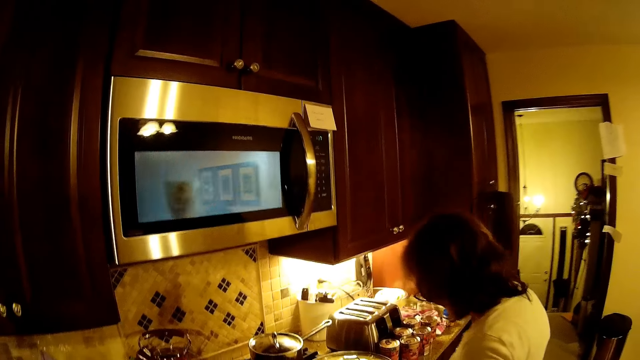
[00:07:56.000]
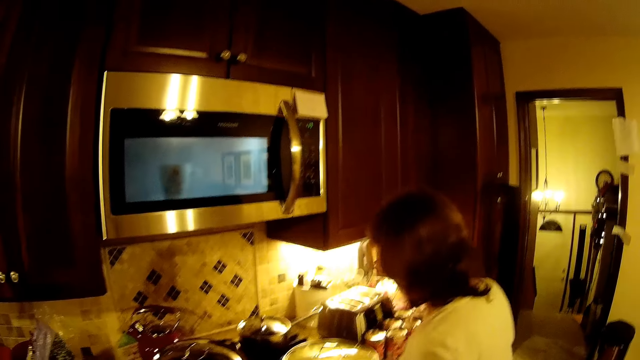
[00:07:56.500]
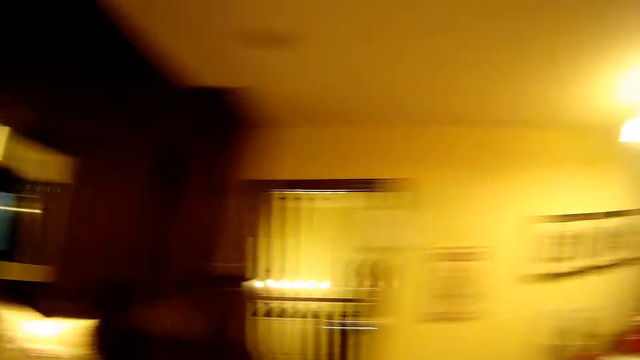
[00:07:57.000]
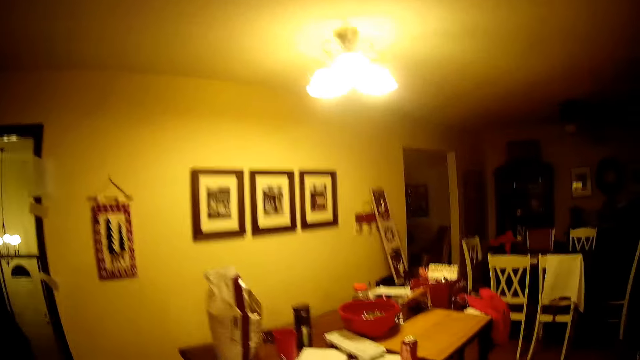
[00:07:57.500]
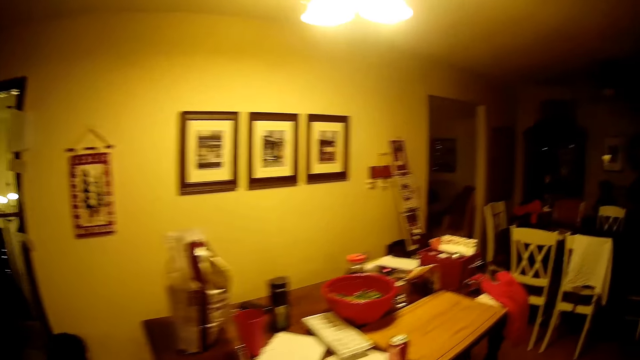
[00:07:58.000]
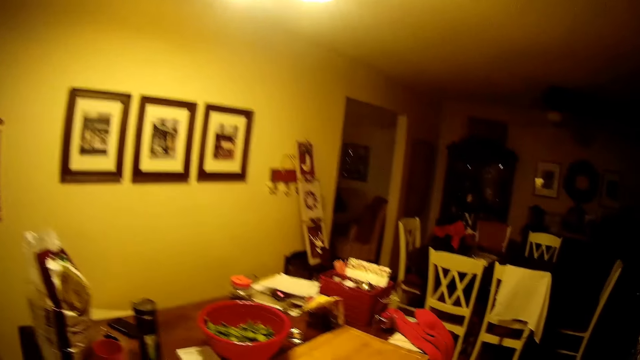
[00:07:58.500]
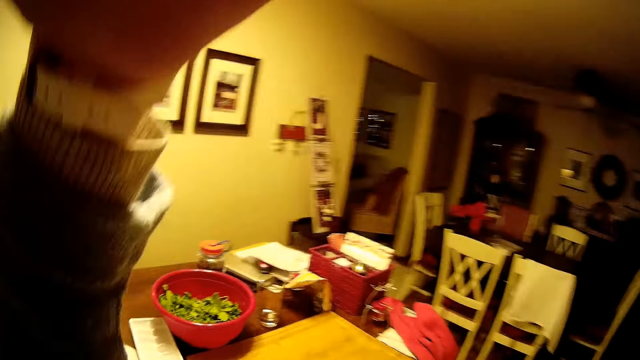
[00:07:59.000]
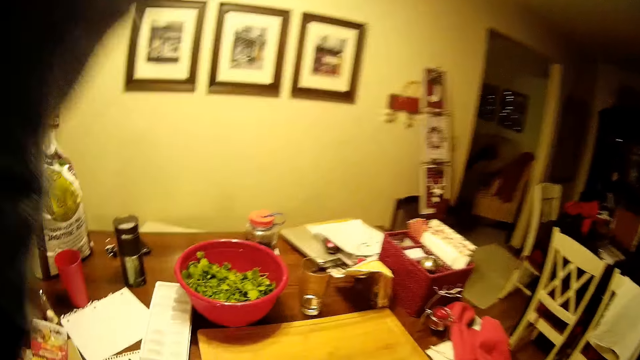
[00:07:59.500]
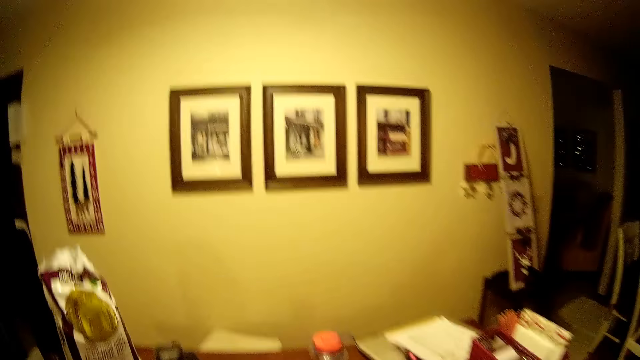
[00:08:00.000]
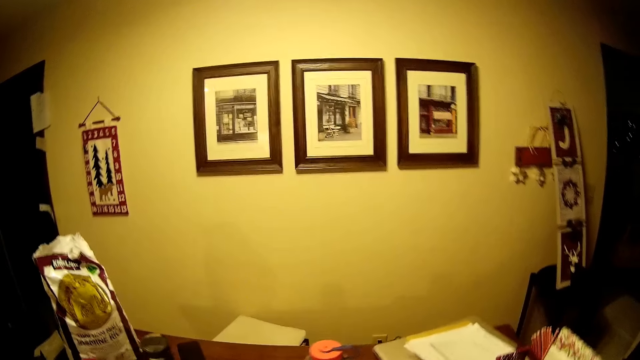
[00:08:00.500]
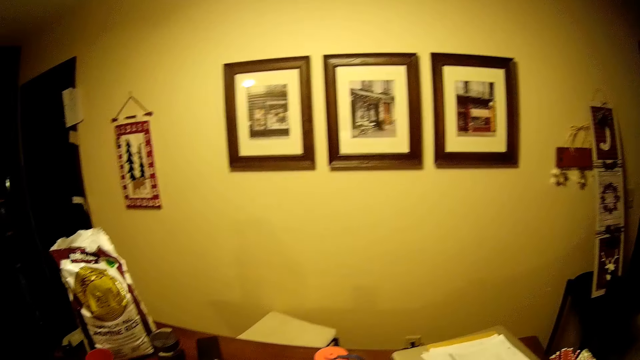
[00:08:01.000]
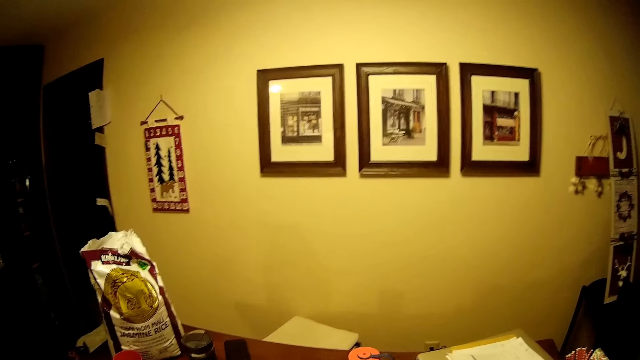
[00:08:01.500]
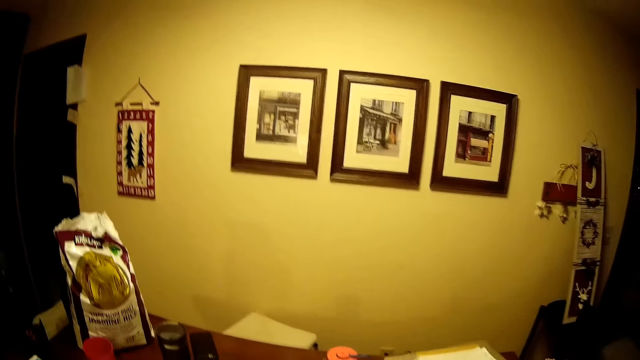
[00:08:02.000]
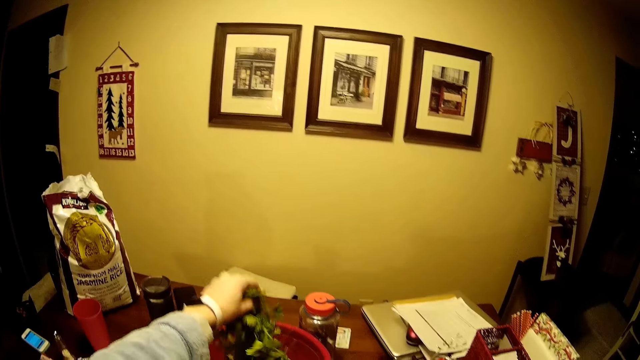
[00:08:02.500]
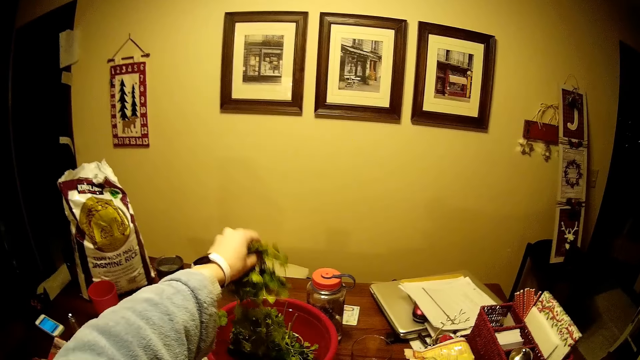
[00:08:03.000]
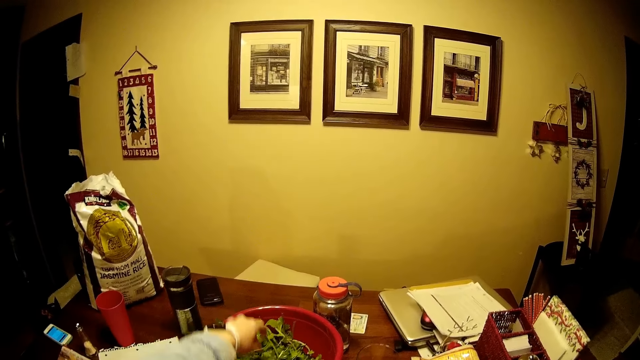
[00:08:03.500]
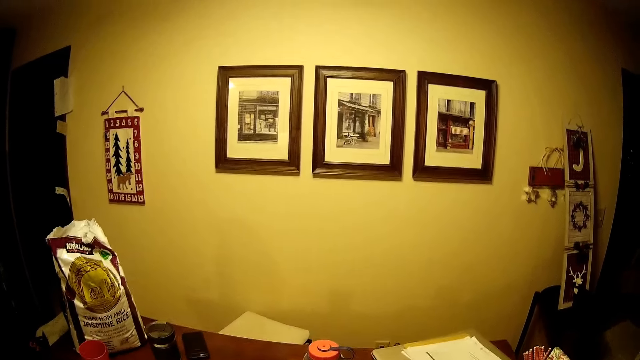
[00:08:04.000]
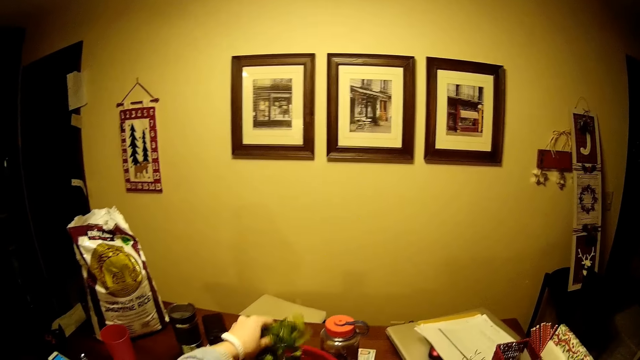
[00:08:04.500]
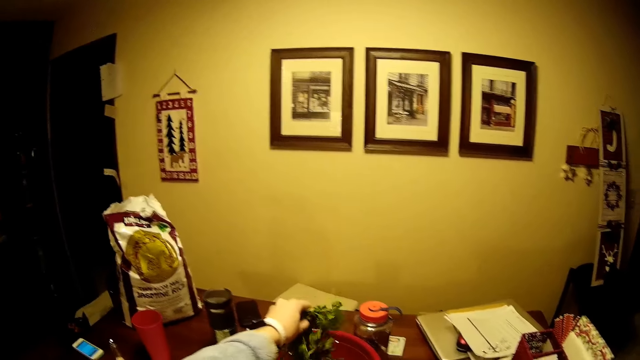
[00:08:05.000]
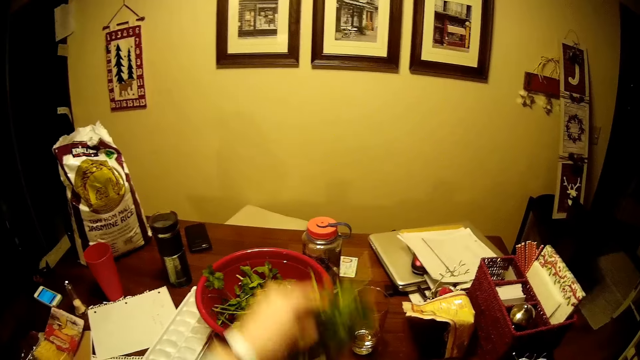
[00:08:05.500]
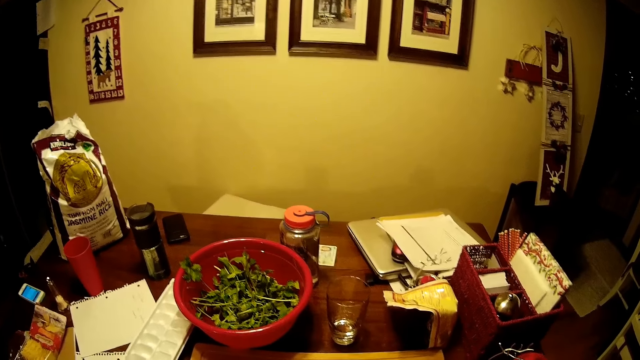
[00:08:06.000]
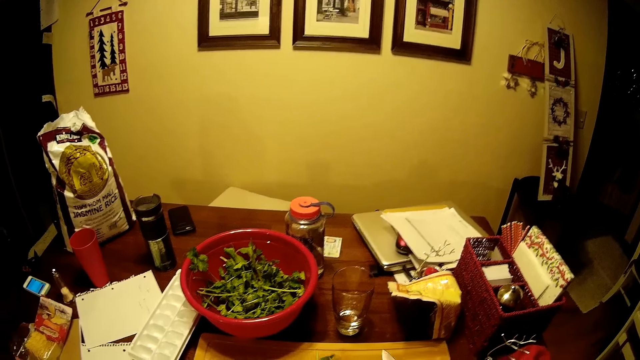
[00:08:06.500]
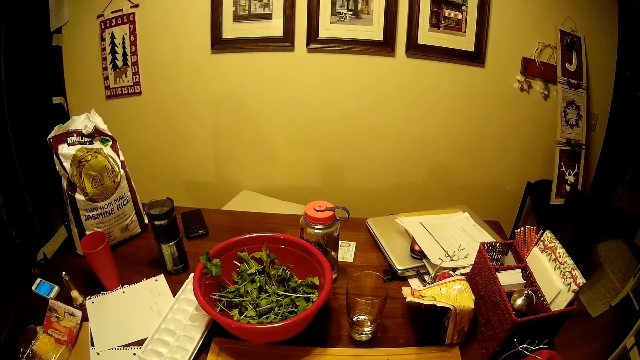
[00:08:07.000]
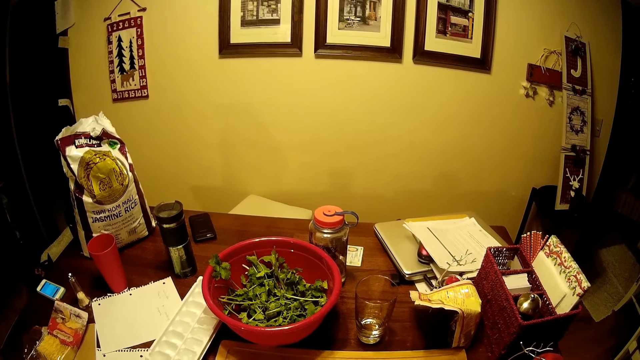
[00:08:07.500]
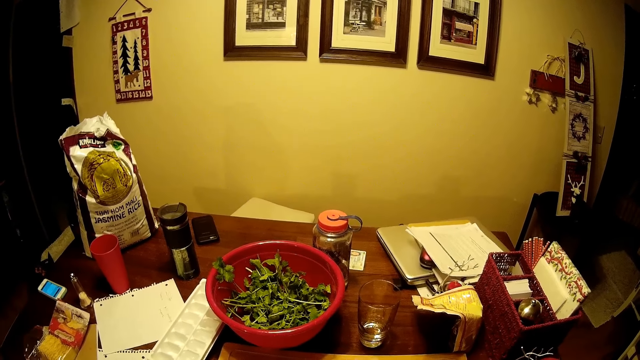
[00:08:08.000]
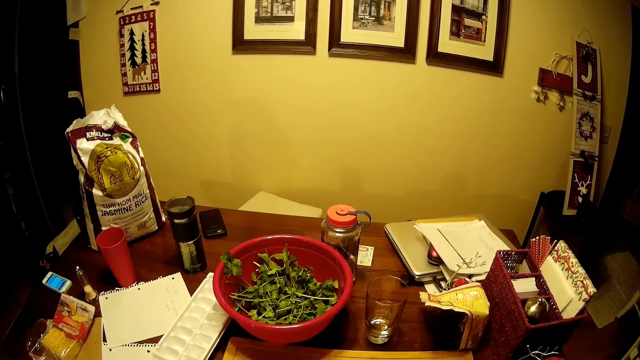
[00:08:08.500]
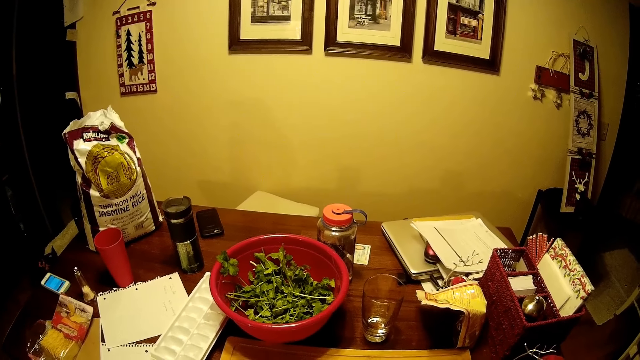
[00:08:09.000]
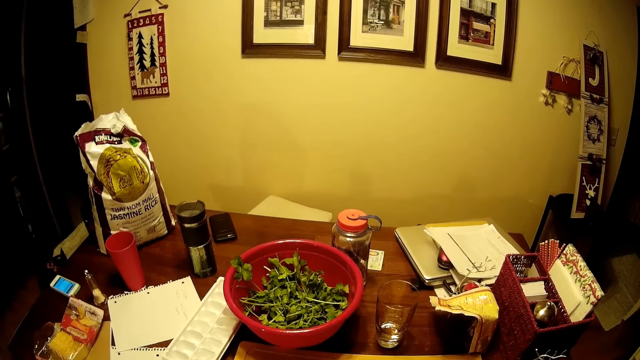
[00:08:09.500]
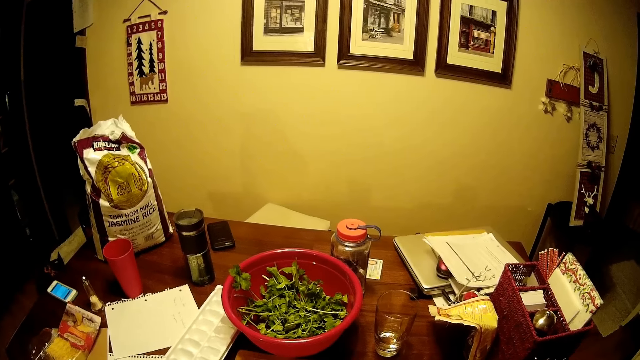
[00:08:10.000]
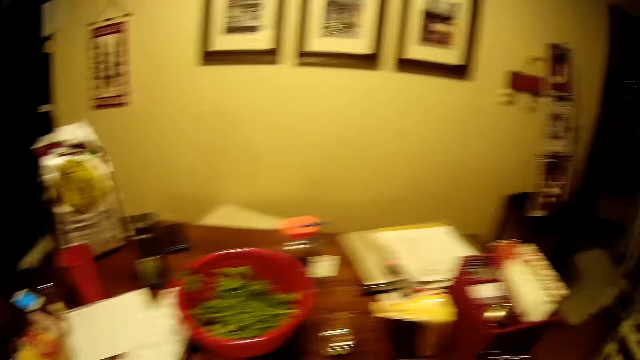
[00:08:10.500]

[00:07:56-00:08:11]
The camera wearer walks on the floor. A woman nods the head. The camera wearer lifts the hand. They look around. They scoop greens in the basin on the table. They pick up the leaves. They wash the leaves. They drop the leaves. They stand on the floor. They move the hand.

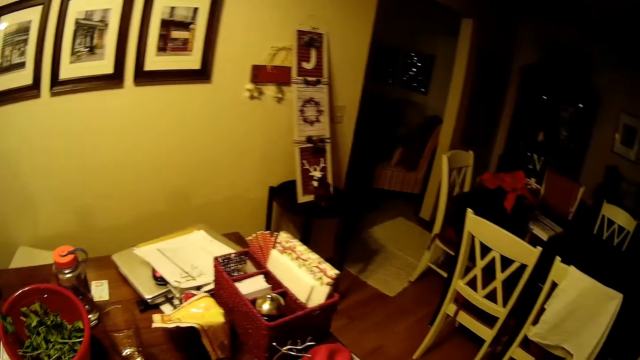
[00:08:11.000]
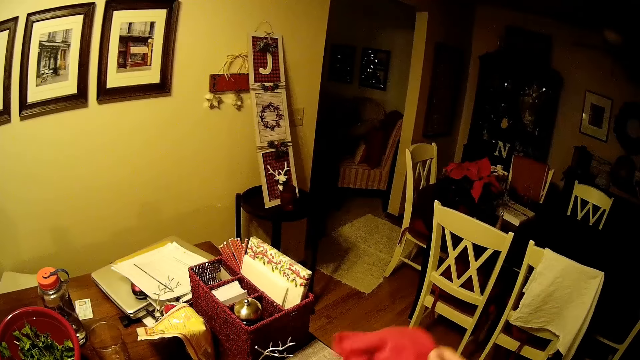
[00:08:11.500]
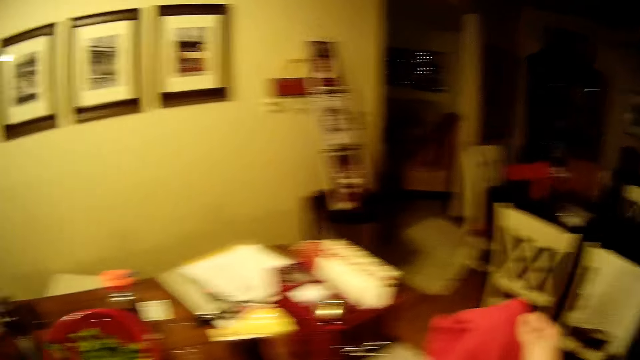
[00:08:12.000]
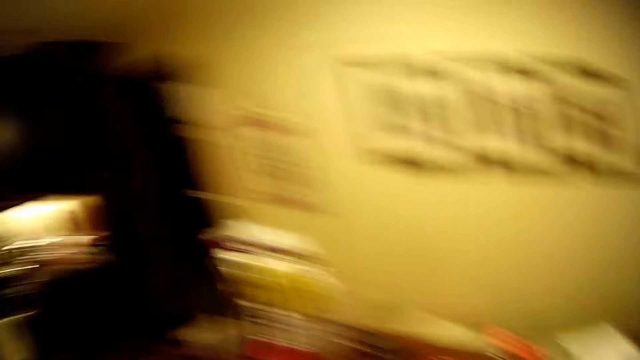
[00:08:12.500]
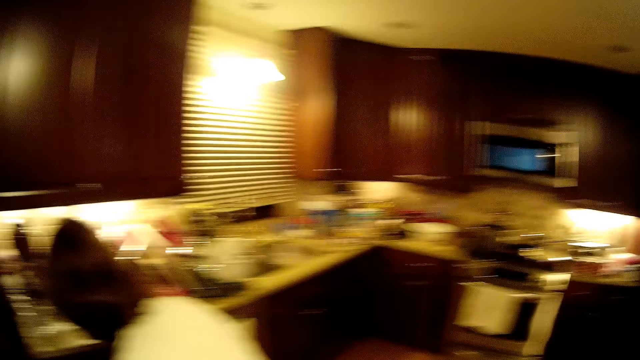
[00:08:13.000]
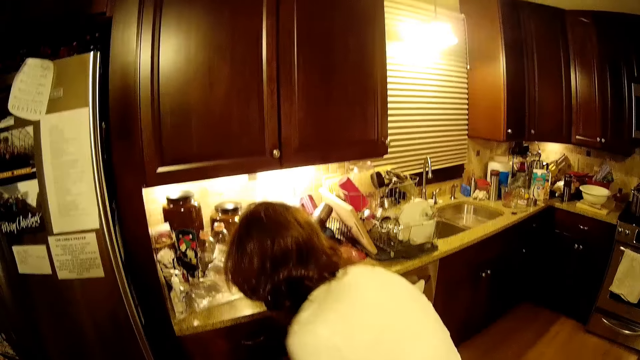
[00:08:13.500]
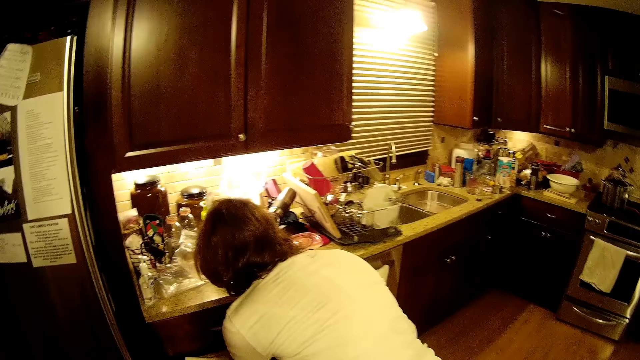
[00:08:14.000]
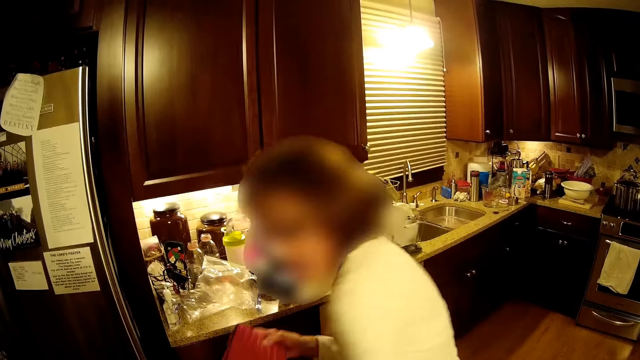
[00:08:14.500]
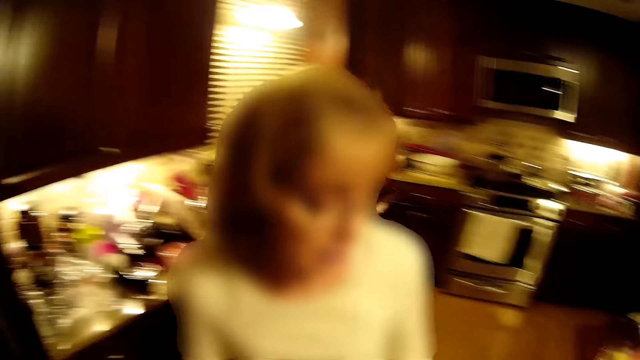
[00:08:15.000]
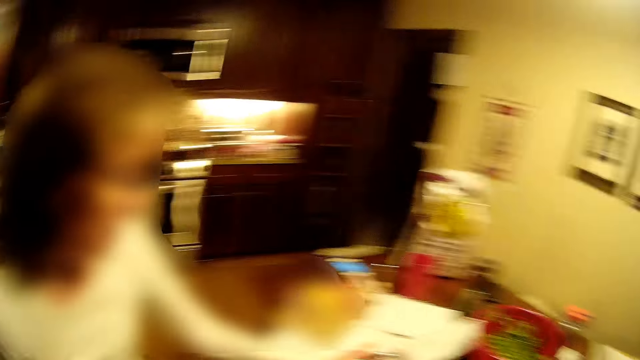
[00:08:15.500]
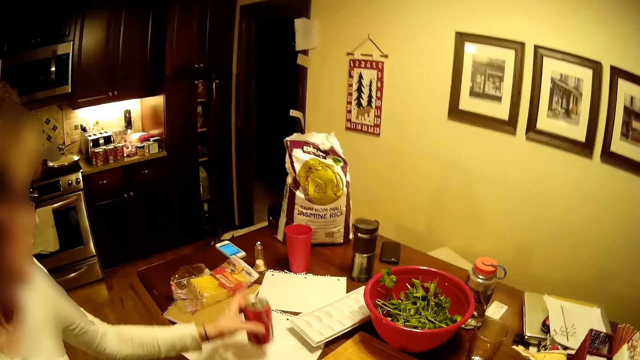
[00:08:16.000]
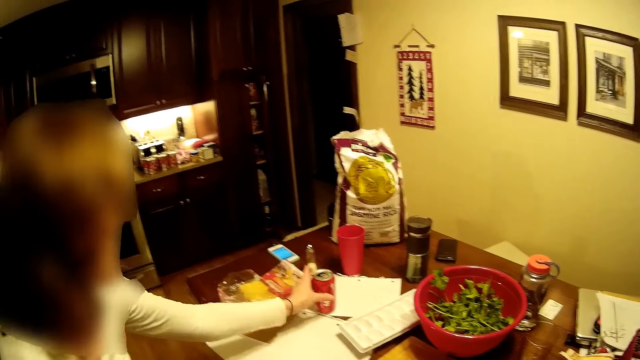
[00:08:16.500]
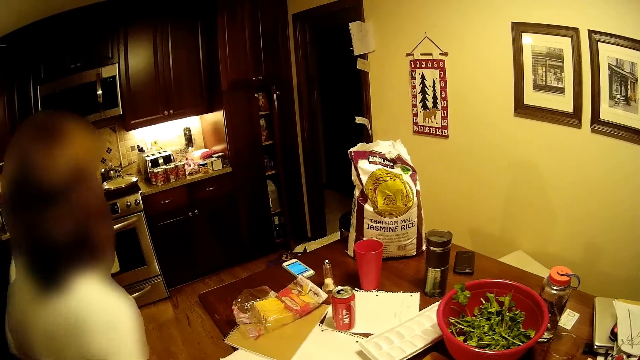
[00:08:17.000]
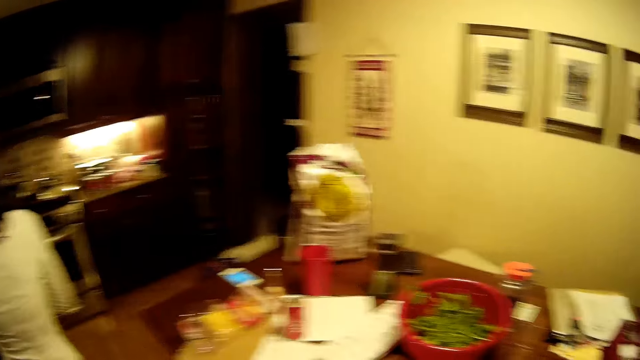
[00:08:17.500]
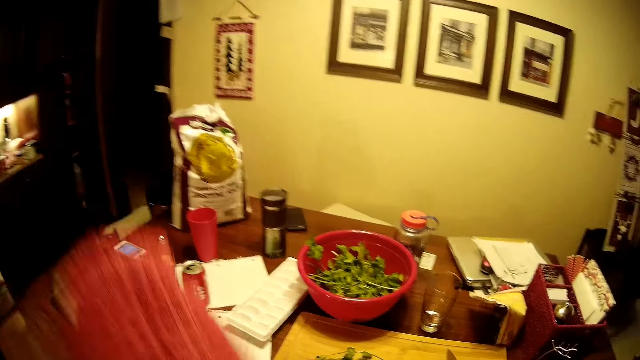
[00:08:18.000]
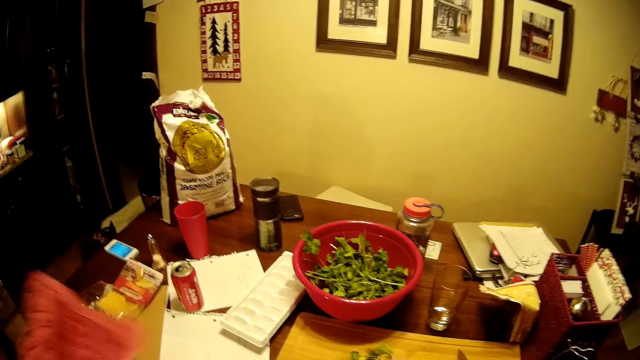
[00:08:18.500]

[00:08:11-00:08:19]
The camera wearer looks around. She moves the hand and walks around. A woman walks on the floor. The woman puts a tin on the table. The woman walks on the floor. The camera wearer lifts the piece of cloth. She holds a kitchen towel with her hands. She looks around.
